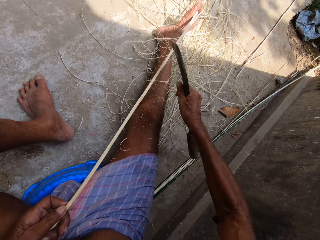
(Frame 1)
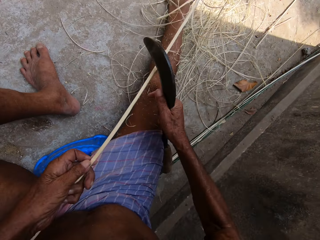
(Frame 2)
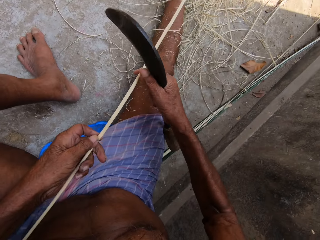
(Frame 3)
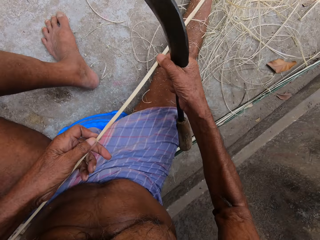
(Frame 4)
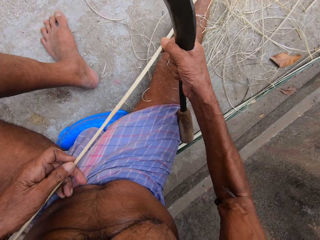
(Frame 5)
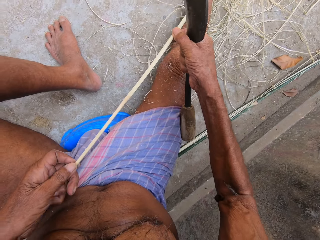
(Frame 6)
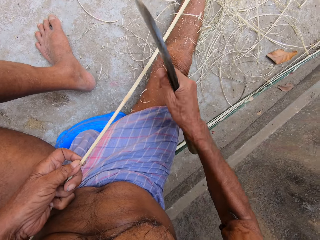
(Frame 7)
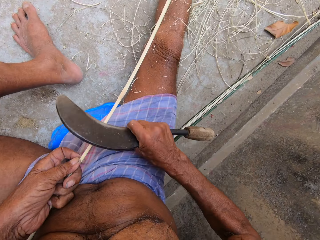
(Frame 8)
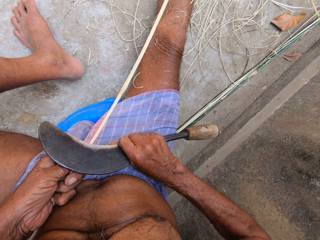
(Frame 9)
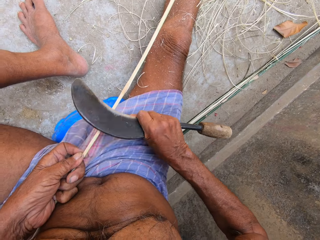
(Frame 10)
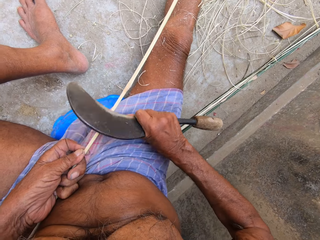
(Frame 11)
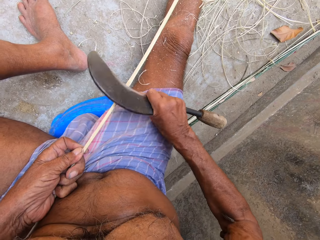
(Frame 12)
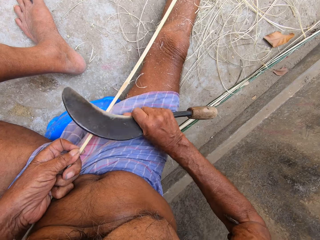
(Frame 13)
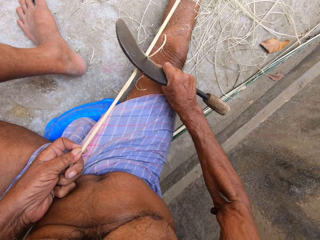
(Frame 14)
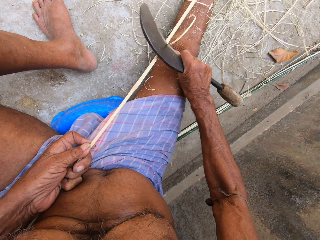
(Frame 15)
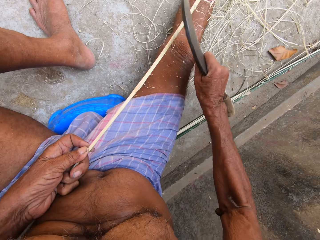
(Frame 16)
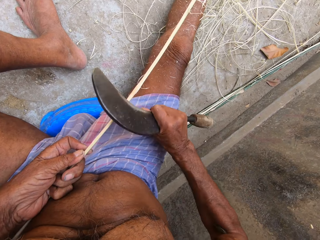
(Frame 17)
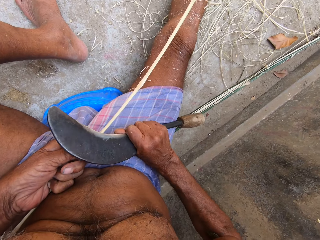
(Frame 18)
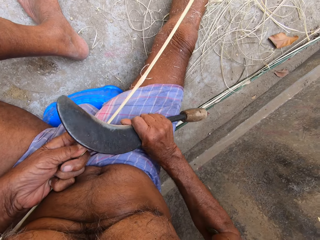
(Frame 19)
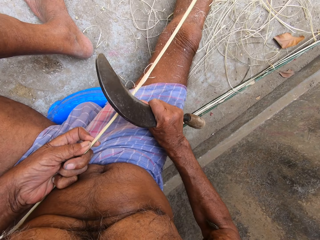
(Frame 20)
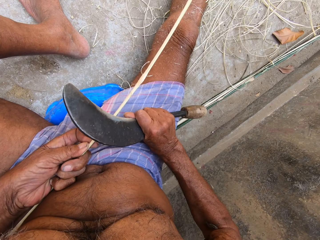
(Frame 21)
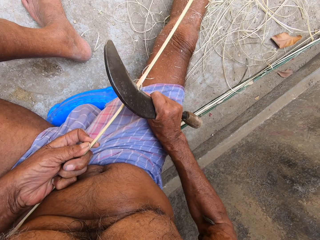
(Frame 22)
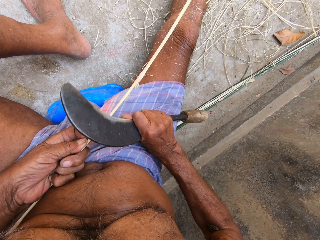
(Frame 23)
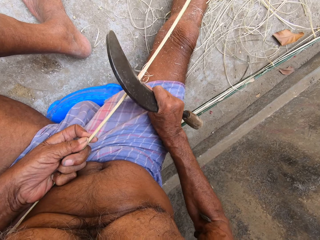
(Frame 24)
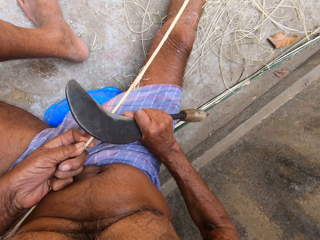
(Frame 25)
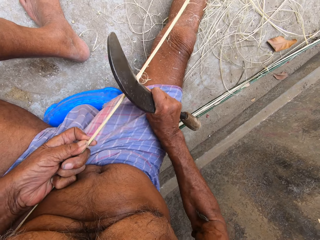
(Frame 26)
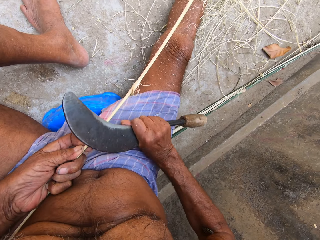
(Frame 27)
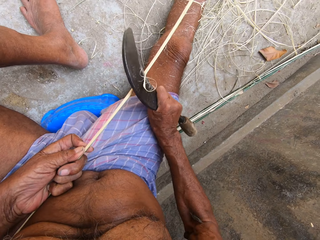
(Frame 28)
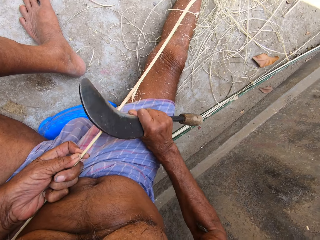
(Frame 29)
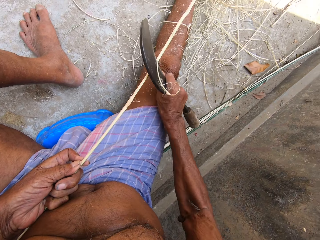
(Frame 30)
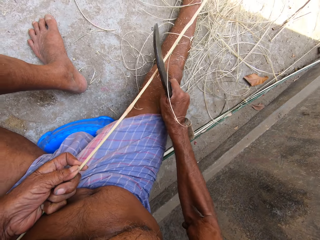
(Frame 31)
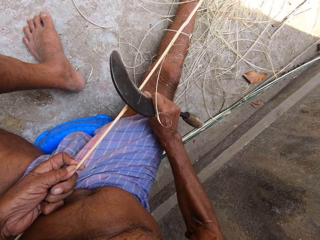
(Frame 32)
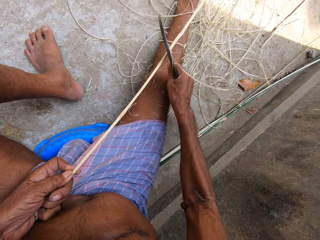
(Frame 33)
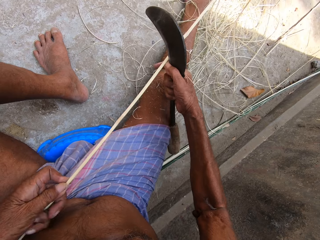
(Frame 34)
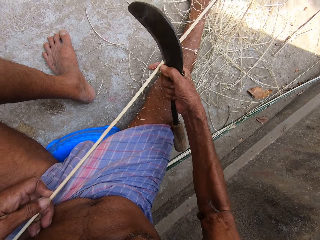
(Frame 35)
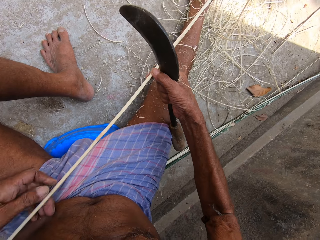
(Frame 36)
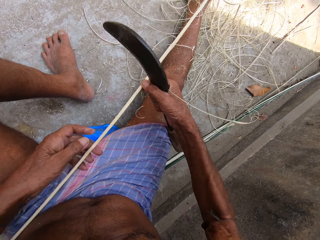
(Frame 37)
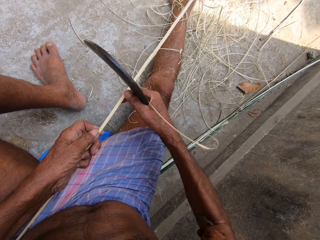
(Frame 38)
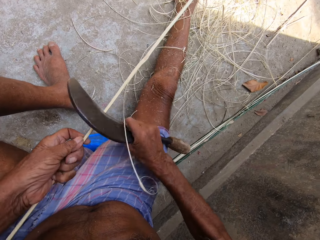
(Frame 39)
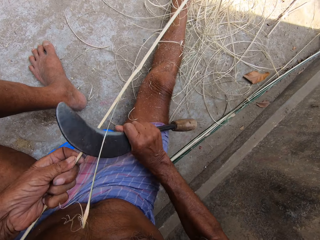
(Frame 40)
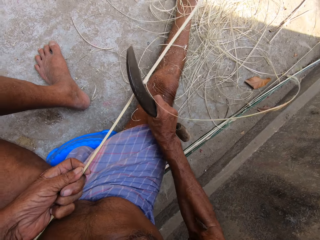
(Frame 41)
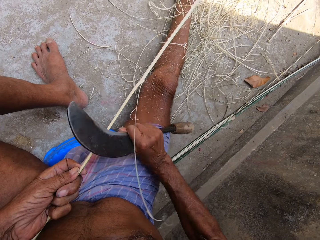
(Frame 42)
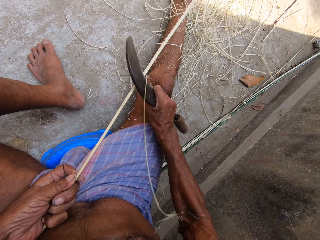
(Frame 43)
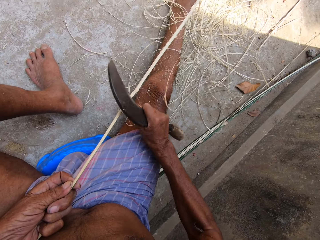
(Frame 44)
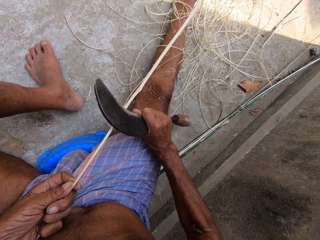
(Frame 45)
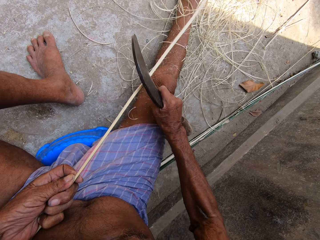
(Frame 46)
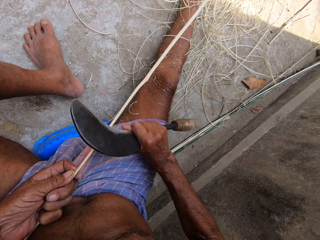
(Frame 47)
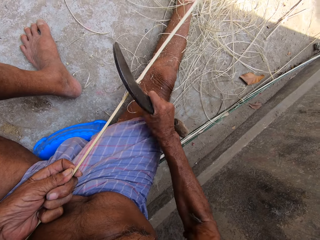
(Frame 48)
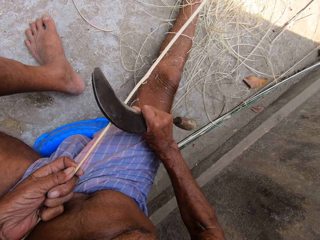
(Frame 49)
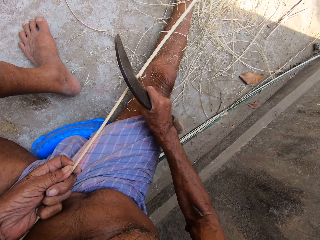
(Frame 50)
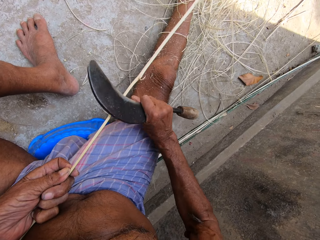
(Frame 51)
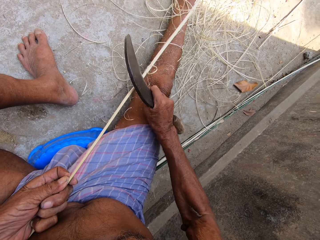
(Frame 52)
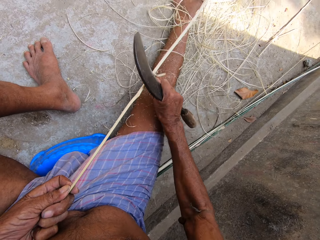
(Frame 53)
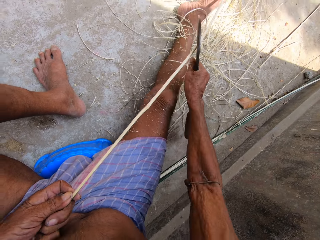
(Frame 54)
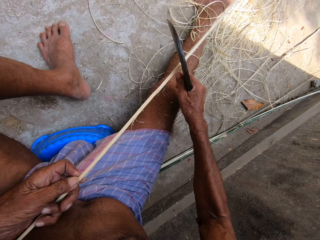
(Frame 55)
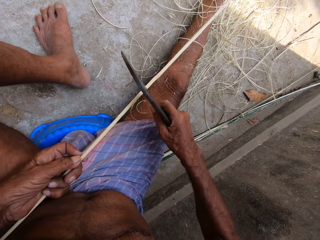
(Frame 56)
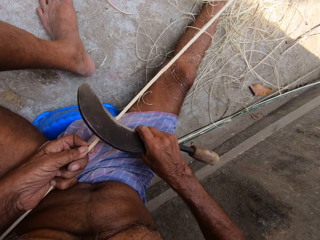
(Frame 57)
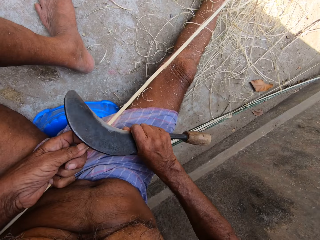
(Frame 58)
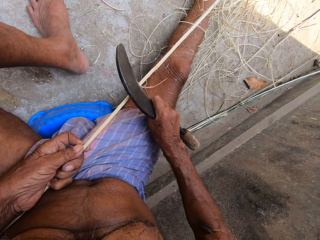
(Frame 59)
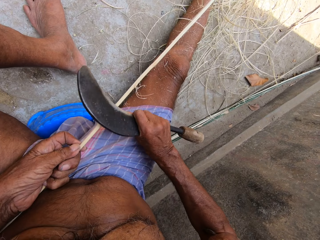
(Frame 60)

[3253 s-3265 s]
The camera wearer moves the bamboo in his hands. He pulls the strand of fiber. He peels the bamboo strip with the weaving knife in his right hand. He adjusts the stick in his hands. He scrapes raffia from the stick in his left hand with the sickle in his right hand. He sharpens the stick with the knife.

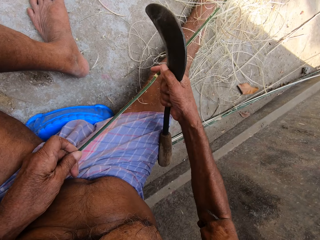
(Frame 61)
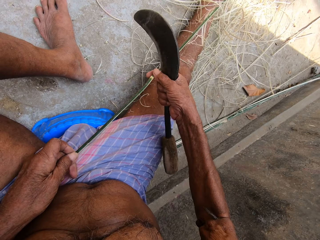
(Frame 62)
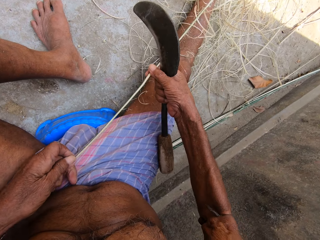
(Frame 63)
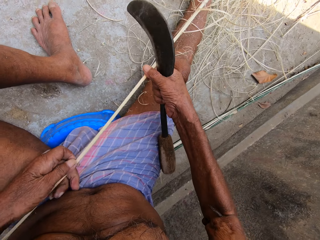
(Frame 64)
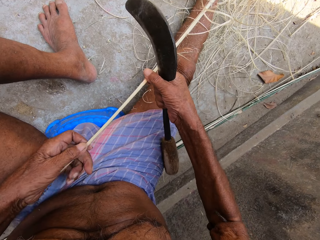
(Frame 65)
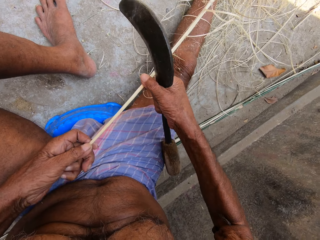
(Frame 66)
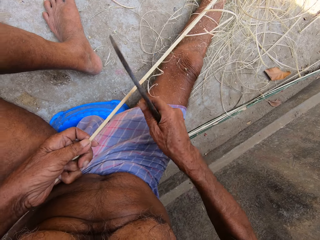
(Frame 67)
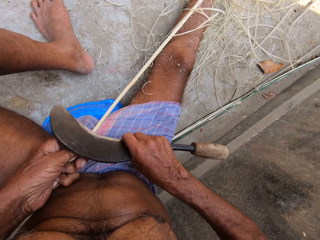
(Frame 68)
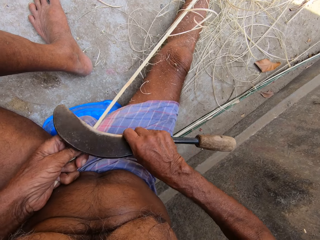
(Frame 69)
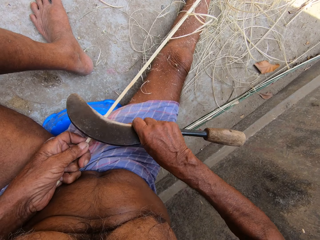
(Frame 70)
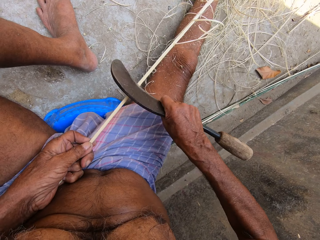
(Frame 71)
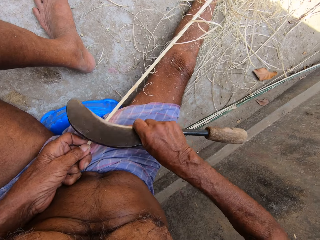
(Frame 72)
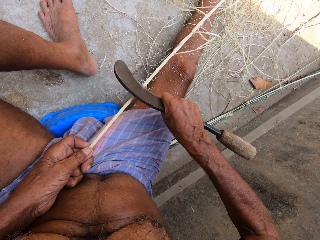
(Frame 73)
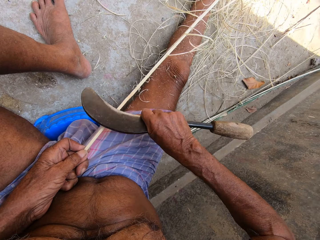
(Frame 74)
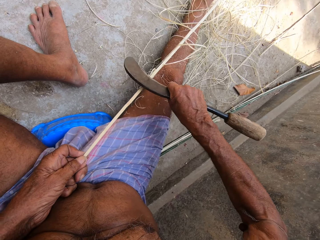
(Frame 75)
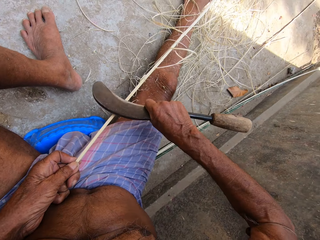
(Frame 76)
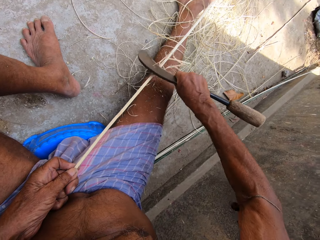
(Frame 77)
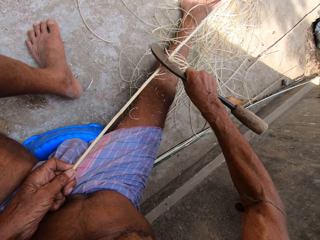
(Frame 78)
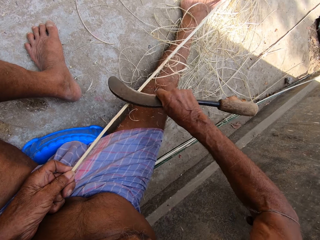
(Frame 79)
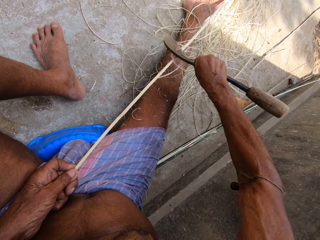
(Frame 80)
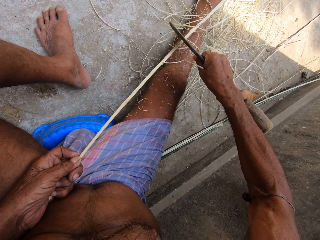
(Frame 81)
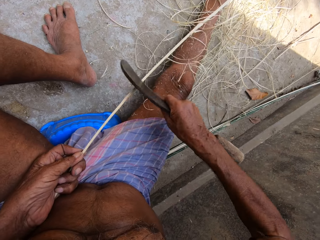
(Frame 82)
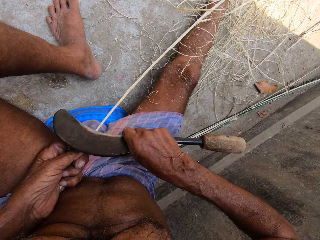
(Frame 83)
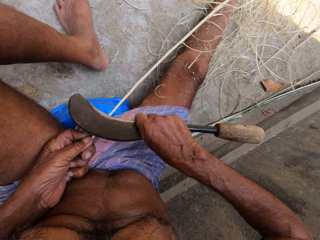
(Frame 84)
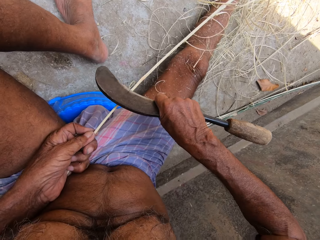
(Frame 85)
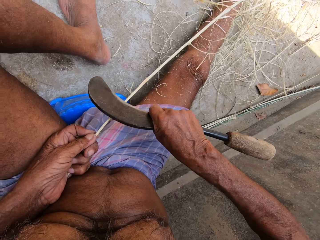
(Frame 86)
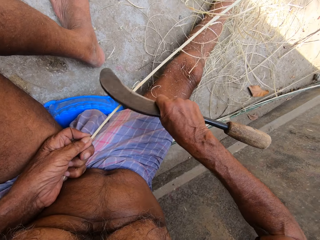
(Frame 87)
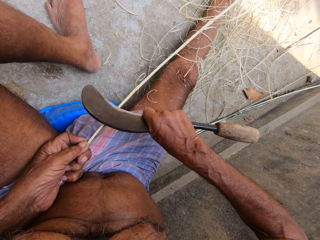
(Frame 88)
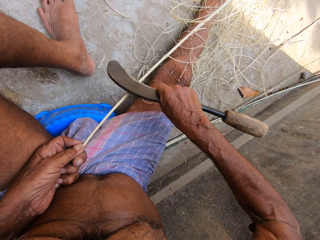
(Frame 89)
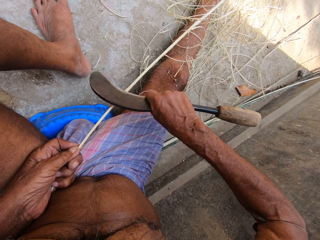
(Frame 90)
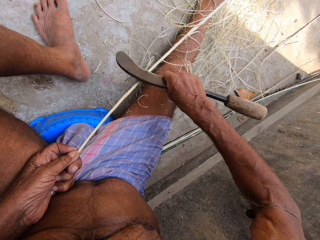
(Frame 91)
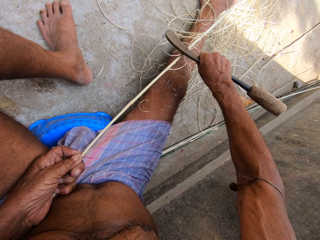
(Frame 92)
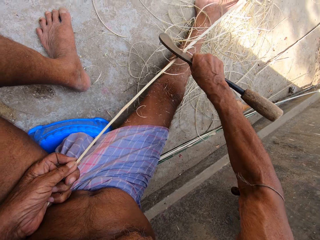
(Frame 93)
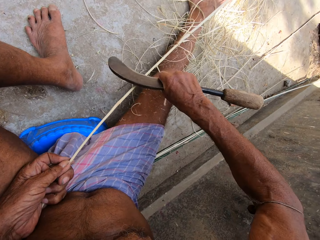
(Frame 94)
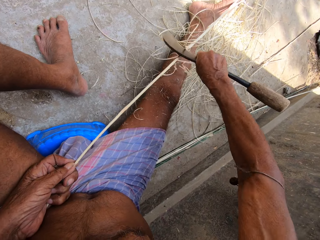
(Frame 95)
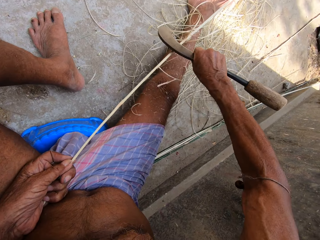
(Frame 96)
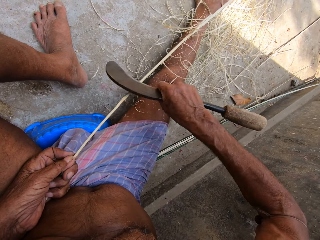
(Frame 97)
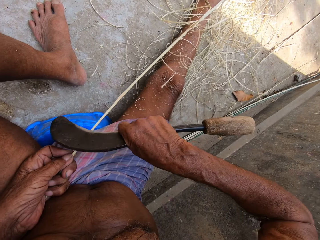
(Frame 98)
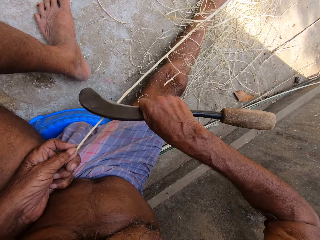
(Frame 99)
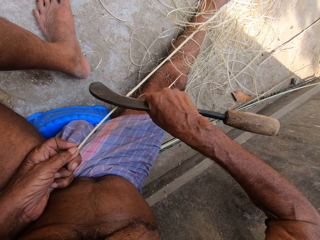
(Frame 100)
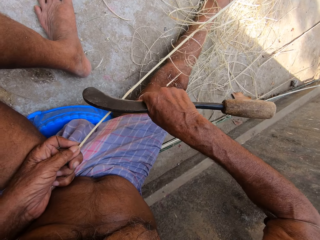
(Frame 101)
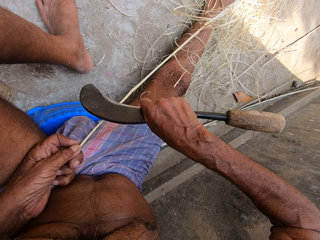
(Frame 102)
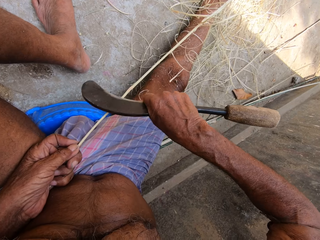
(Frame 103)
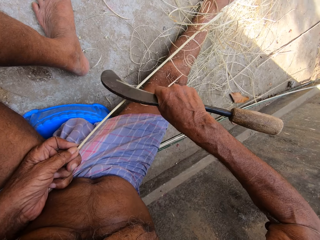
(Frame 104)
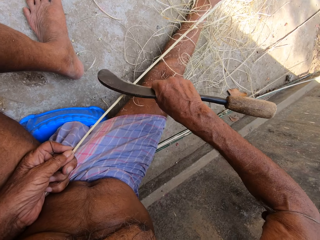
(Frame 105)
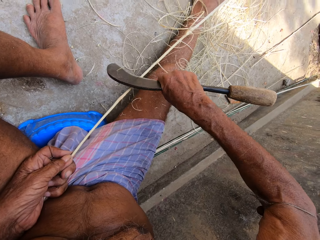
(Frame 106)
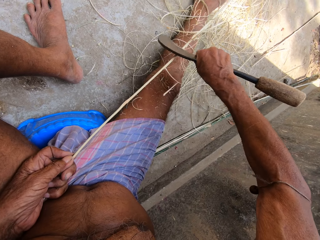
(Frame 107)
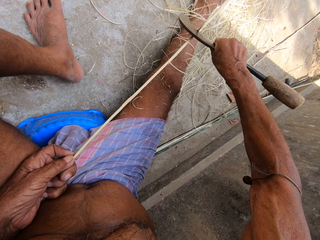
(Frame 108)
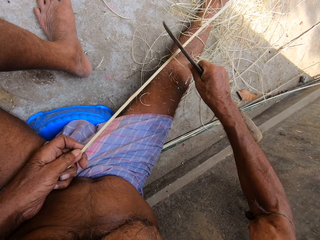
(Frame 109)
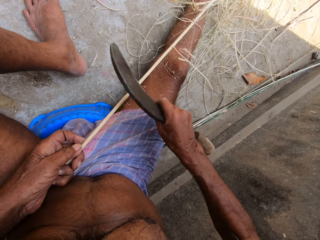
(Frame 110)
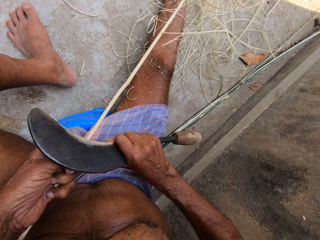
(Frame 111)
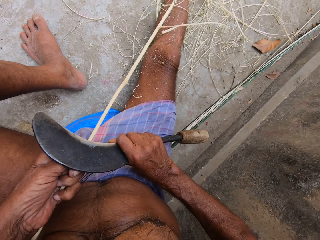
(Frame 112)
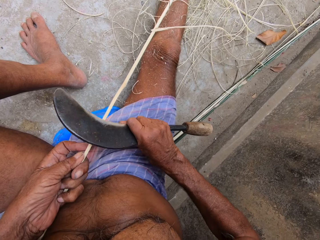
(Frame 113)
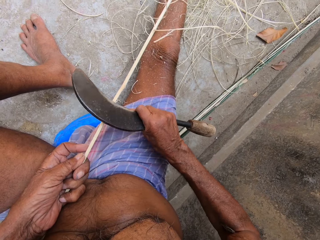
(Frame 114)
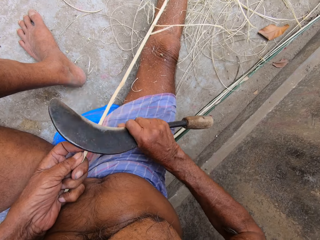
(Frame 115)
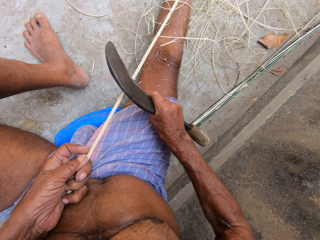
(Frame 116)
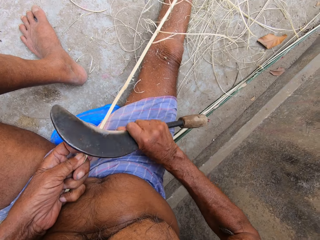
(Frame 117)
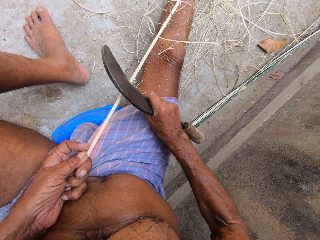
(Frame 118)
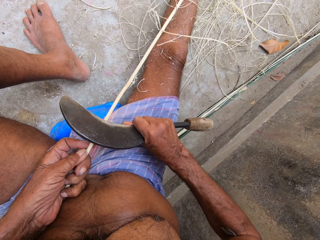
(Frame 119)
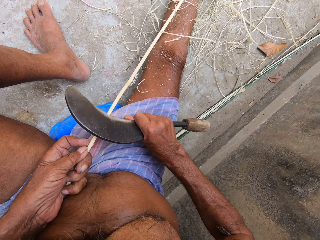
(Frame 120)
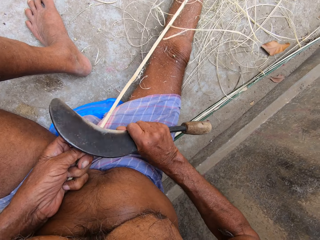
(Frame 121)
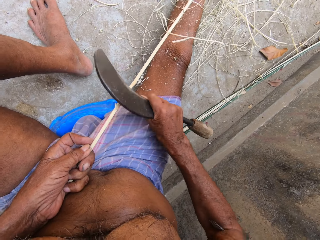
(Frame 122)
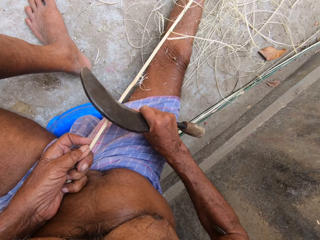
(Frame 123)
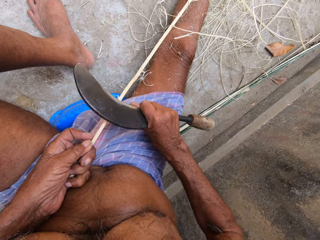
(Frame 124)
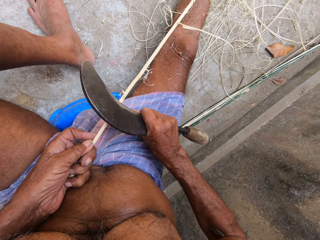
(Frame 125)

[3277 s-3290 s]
The camera wearer adjusts the stick in his hands. He scrapes raffia from the stick in his left hand with the sickle in his right hand. He sharpens the stick with a knife.
